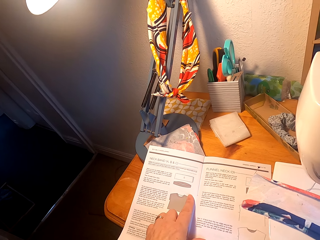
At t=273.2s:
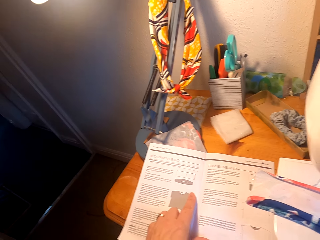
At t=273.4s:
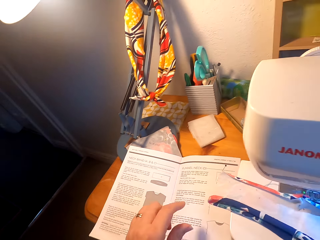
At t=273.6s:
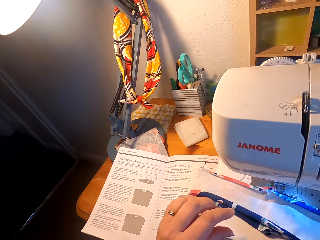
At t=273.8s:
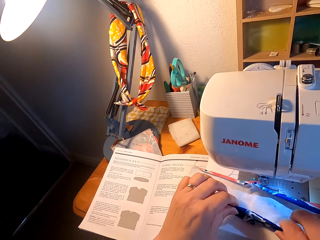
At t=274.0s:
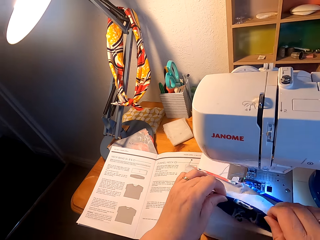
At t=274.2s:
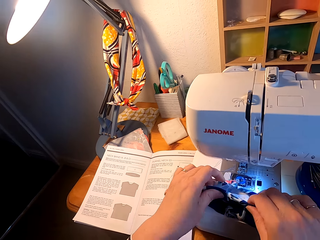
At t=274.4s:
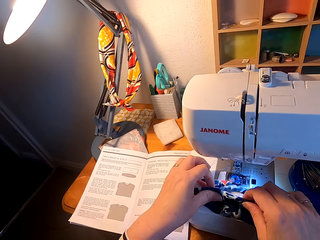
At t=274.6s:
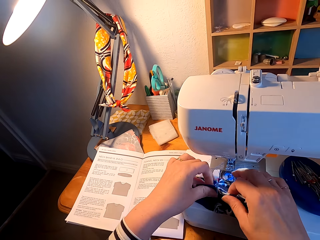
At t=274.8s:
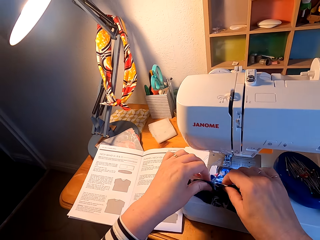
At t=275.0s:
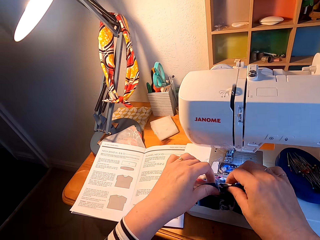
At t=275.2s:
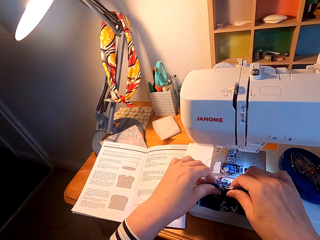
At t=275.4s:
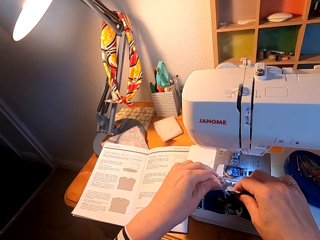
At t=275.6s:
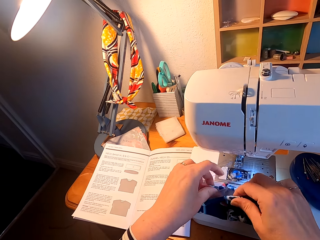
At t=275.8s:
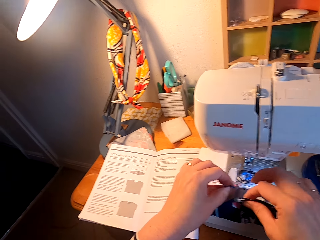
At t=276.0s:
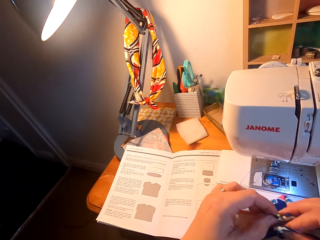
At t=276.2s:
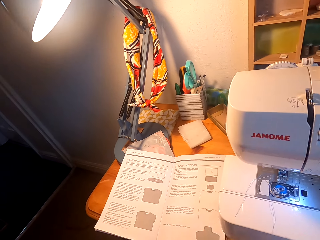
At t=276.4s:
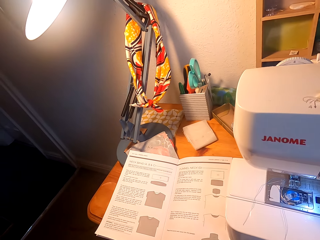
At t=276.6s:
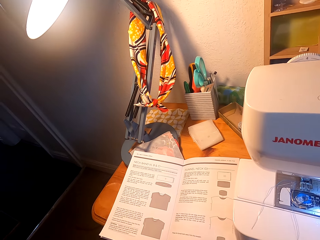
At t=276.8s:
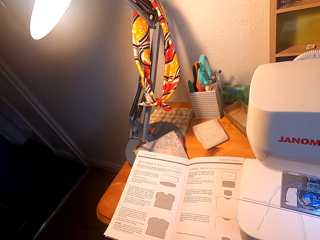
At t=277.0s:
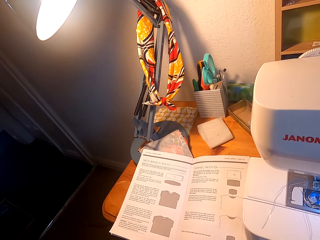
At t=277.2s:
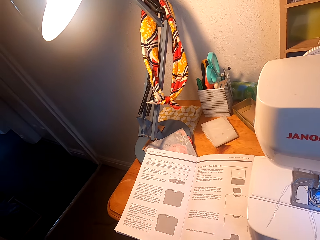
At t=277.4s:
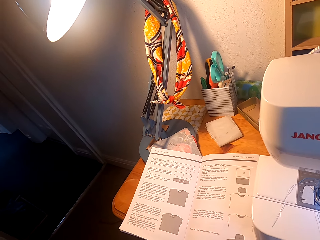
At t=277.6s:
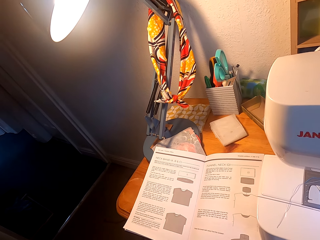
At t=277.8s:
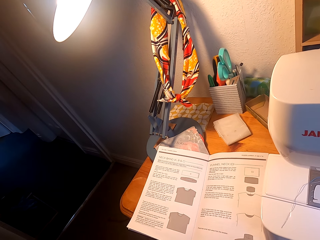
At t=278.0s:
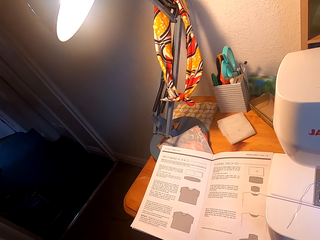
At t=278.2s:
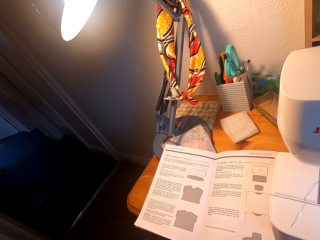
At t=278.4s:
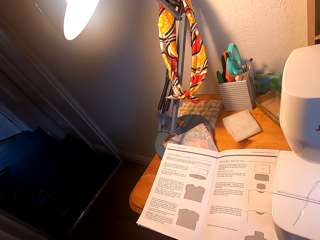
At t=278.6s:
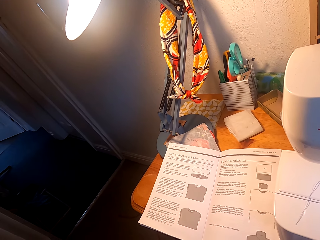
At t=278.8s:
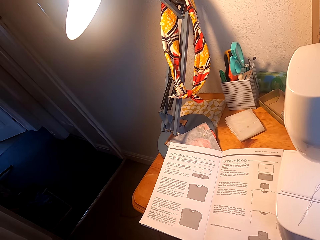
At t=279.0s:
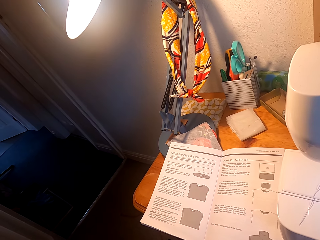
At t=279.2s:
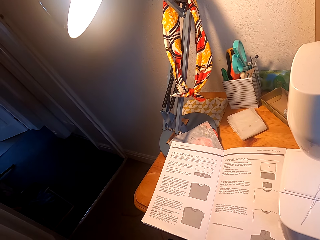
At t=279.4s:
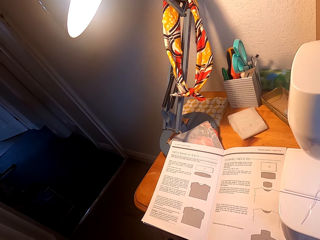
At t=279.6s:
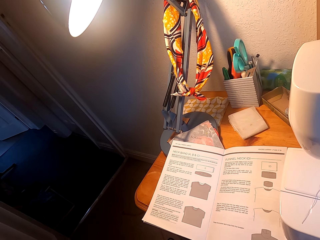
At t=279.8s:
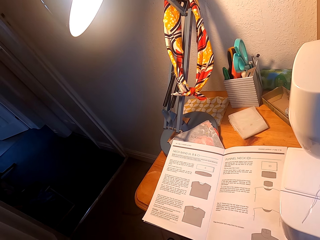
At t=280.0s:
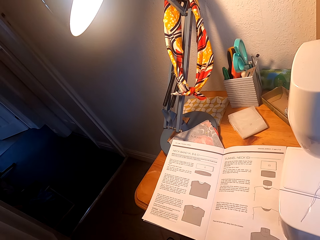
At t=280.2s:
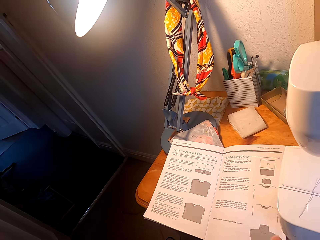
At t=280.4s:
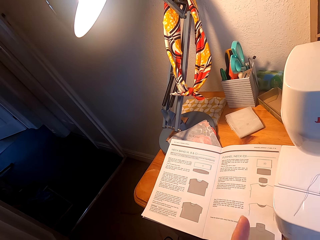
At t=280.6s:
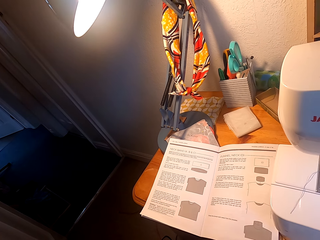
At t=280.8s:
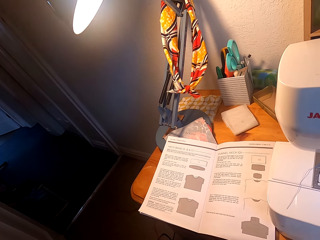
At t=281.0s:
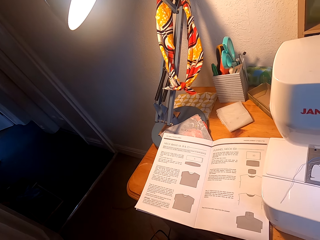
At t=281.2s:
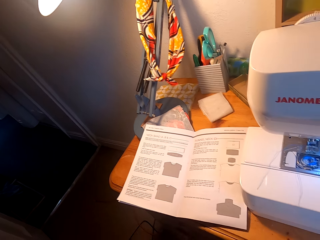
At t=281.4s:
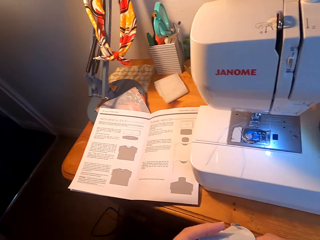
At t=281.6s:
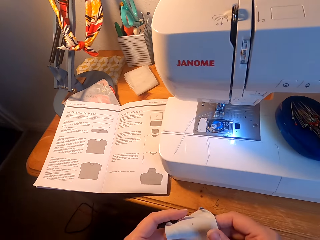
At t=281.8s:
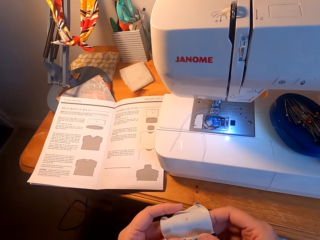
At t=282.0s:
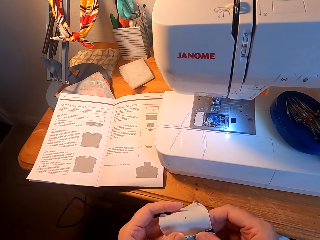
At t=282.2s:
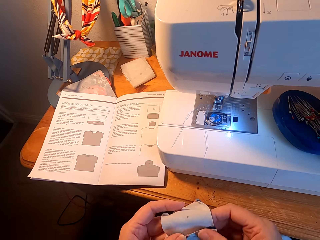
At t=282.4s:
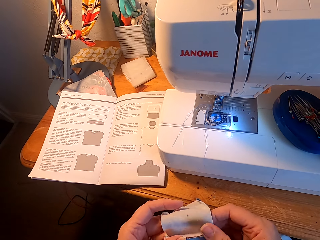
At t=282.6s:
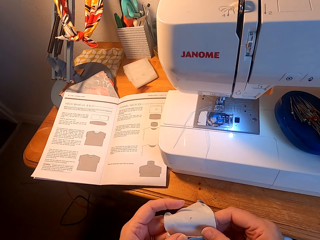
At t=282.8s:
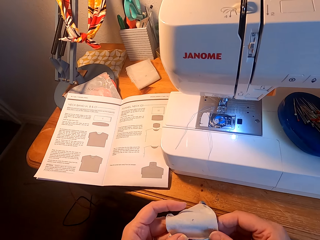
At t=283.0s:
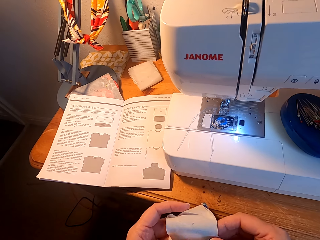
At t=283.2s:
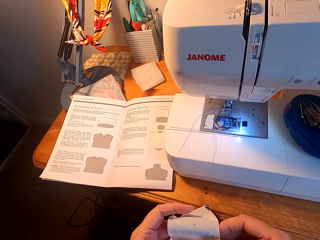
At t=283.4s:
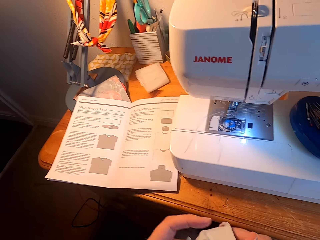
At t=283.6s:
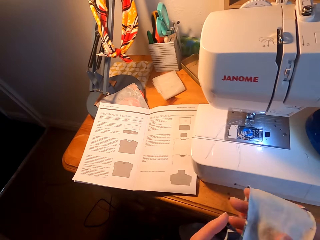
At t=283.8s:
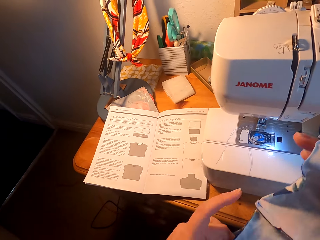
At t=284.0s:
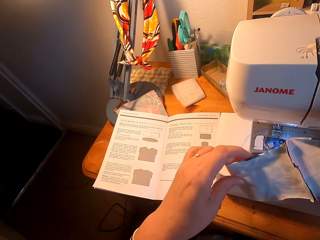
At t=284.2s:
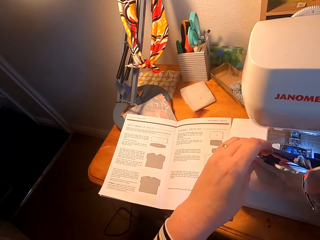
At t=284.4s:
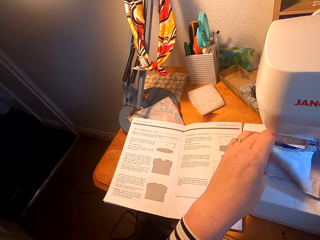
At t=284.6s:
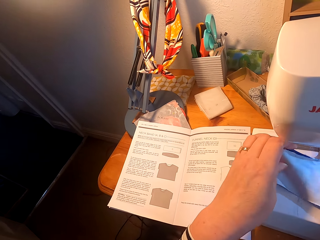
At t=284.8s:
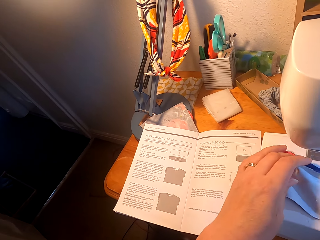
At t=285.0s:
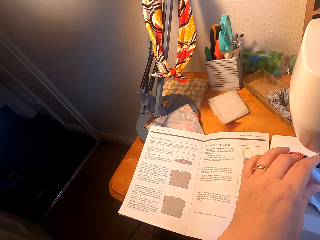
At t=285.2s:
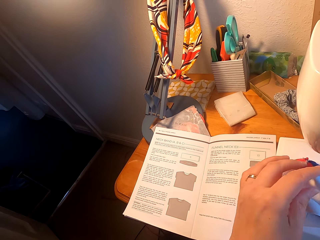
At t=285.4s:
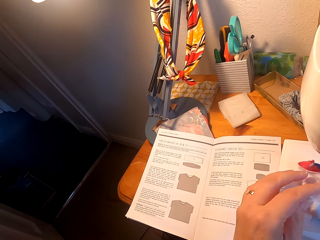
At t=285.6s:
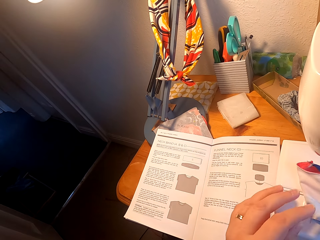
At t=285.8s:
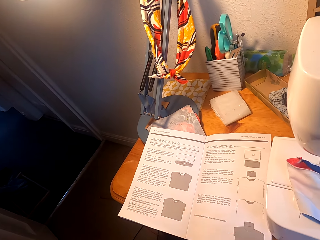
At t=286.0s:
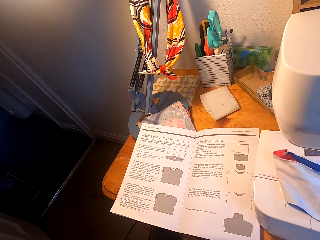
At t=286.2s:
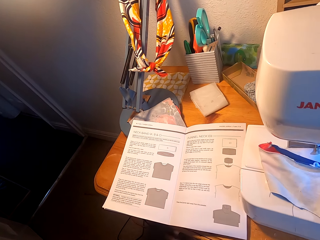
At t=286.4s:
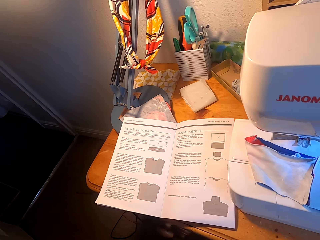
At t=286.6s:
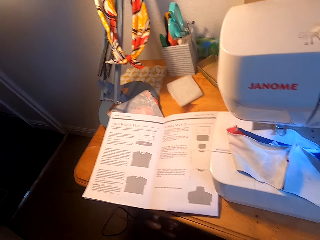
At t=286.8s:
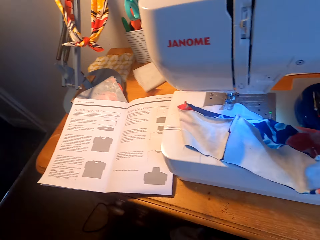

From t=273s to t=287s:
The camera wearer folds a piece of material. They take the cloth from the machine. They align the piece of material. They put the piece of material in the sewing machine.

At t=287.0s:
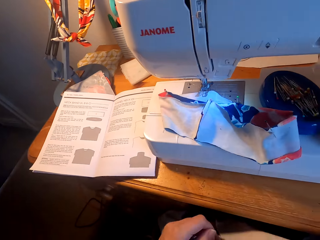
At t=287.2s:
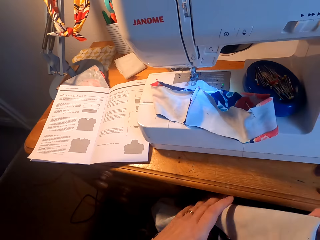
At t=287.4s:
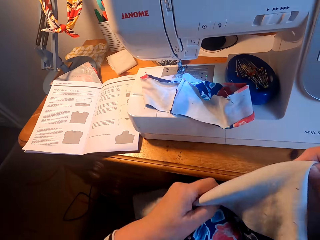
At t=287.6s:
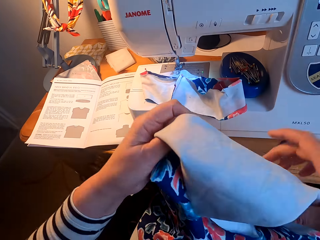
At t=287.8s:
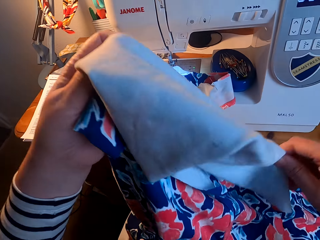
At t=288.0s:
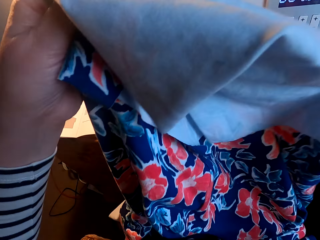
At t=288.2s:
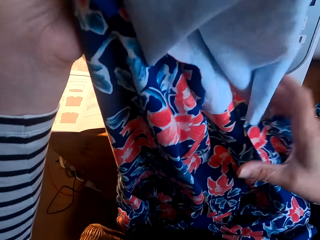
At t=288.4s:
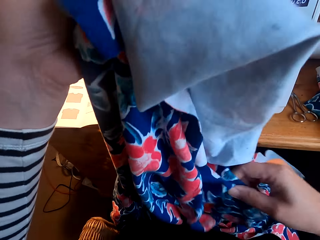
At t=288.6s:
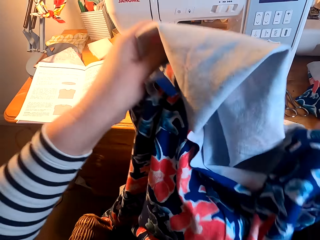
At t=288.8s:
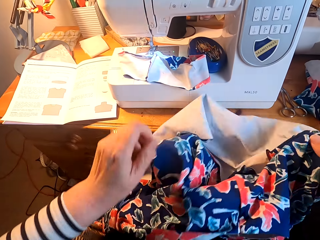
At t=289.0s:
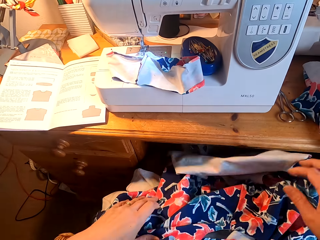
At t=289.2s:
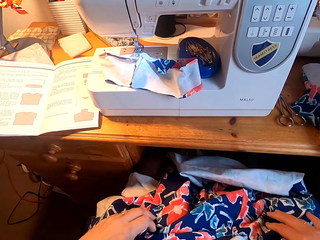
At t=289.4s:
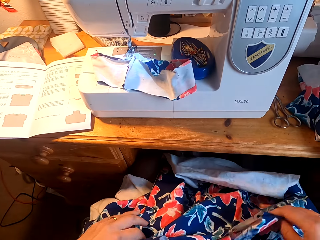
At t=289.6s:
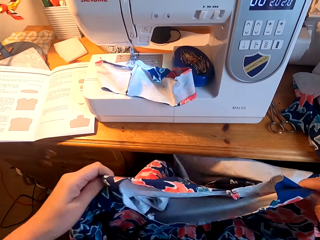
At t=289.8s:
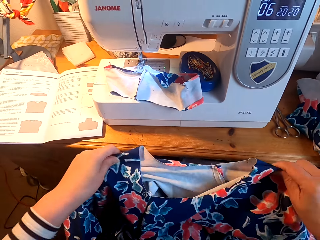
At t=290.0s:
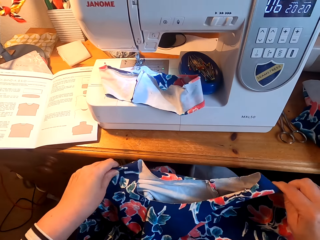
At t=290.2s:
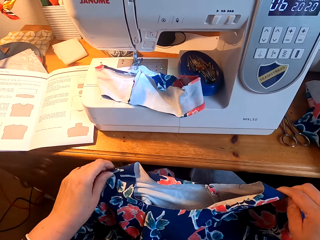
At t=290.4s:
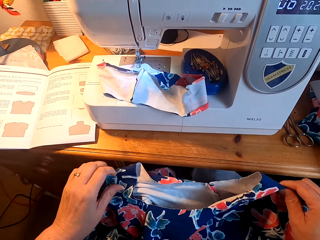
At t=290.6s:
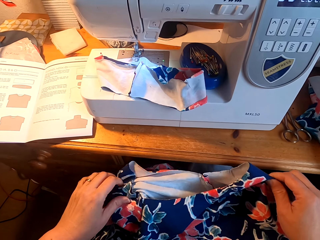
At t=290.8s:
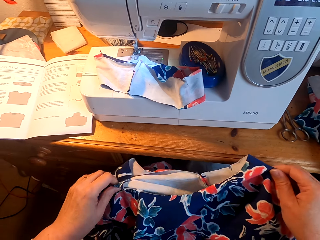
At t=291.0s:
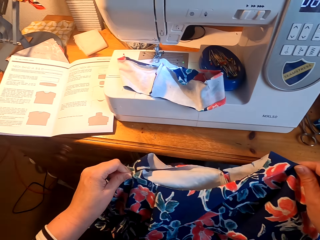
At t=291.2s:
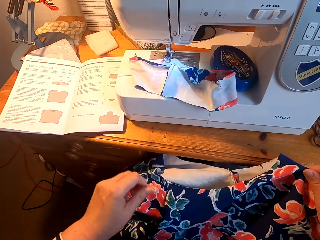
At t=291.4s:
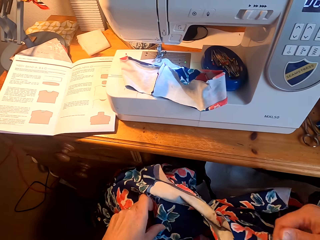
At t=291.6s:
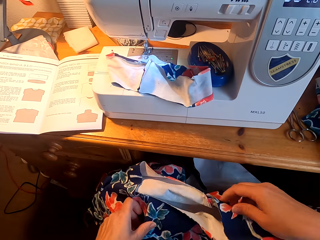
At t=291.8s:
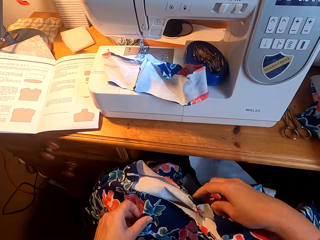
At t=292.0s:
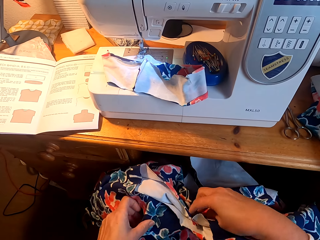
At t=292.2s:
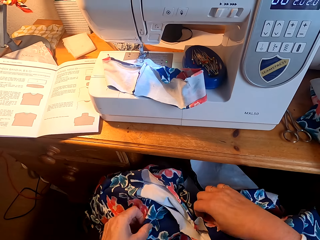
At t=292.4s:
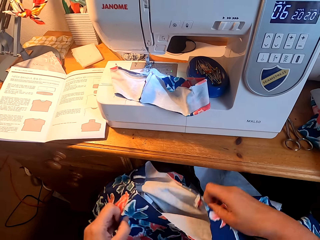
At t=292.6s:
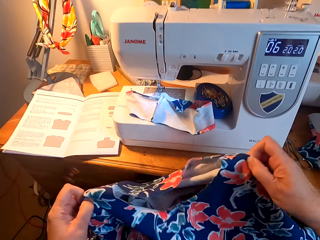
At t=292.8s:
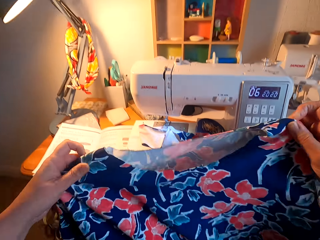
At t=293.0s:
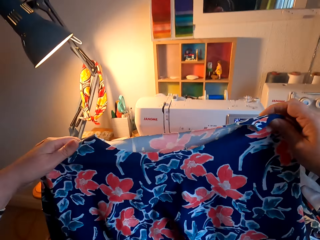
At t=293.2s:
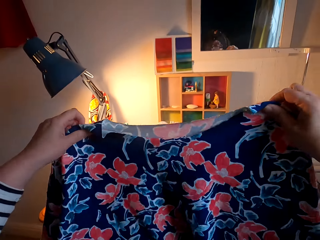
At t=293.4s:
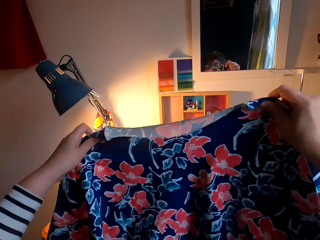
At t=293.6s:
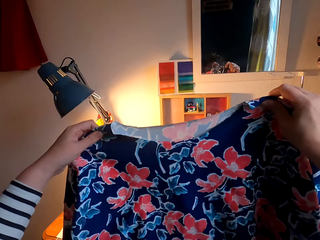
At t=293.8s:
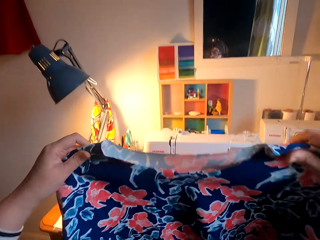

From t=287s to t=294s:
The camera wearer takes the piece of cloth or material from her lap. She aligns the material. She pulls the piece of cloth on her lap.
